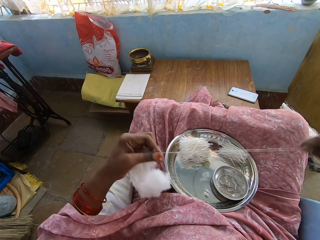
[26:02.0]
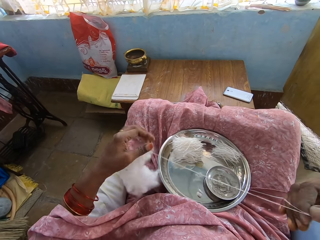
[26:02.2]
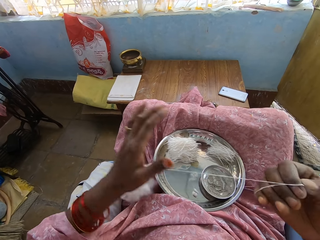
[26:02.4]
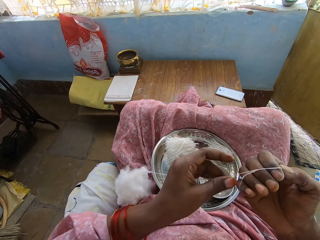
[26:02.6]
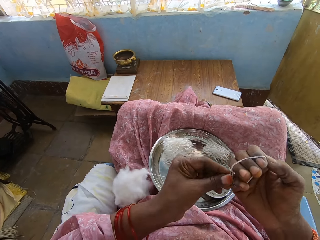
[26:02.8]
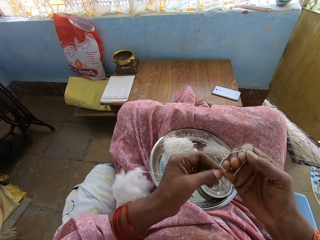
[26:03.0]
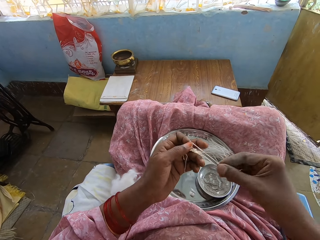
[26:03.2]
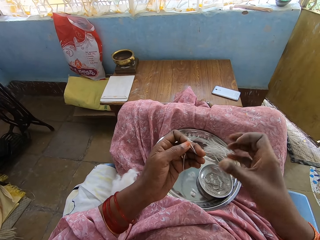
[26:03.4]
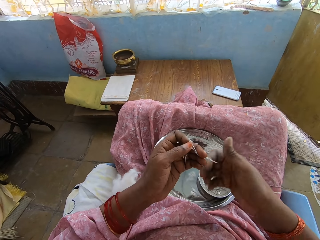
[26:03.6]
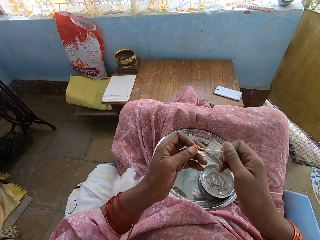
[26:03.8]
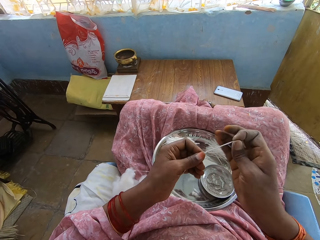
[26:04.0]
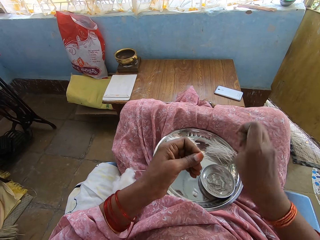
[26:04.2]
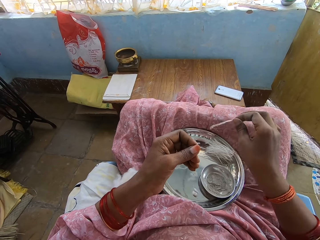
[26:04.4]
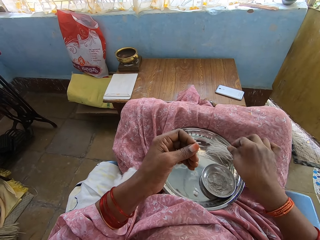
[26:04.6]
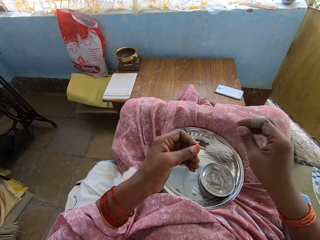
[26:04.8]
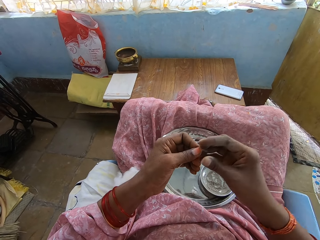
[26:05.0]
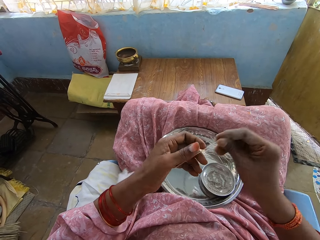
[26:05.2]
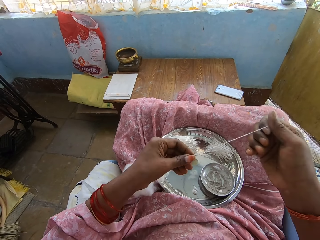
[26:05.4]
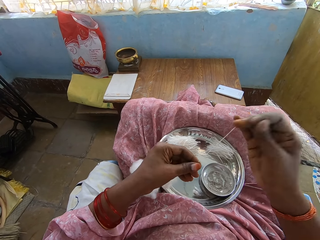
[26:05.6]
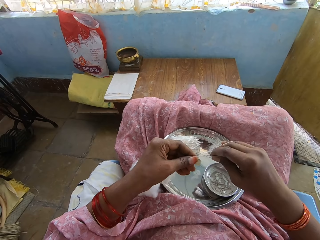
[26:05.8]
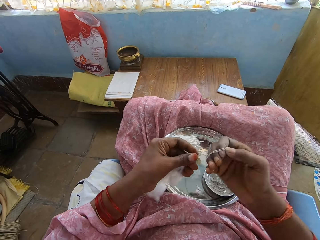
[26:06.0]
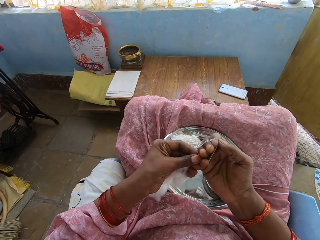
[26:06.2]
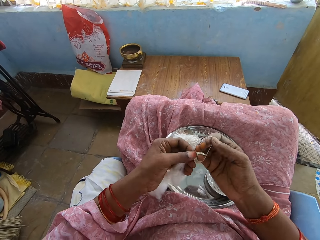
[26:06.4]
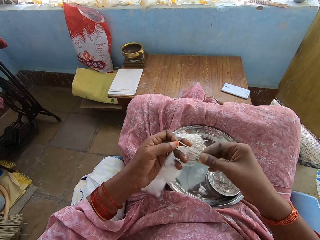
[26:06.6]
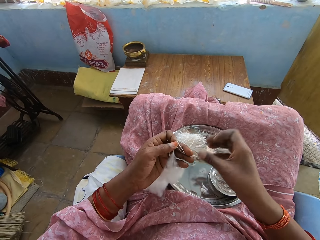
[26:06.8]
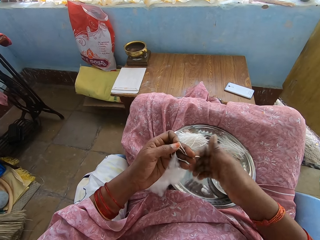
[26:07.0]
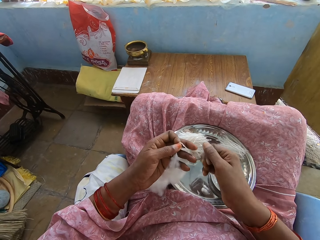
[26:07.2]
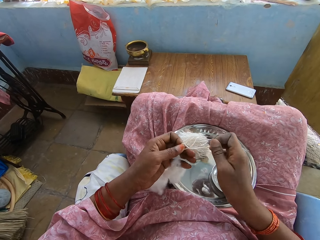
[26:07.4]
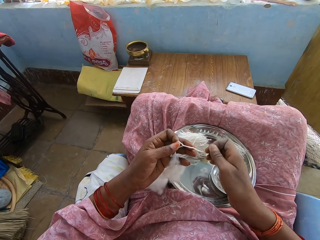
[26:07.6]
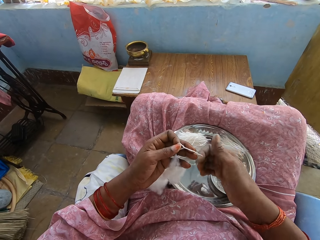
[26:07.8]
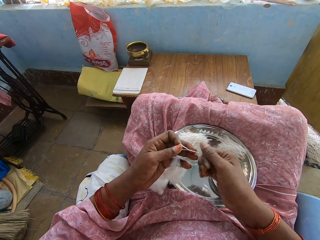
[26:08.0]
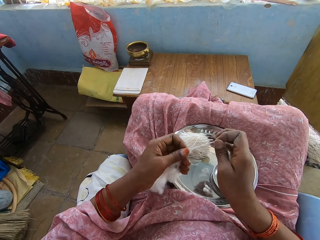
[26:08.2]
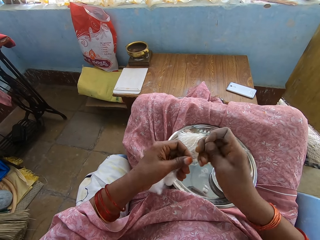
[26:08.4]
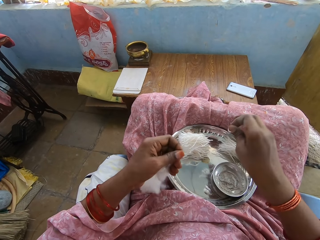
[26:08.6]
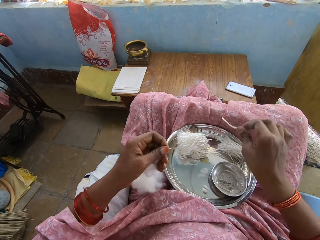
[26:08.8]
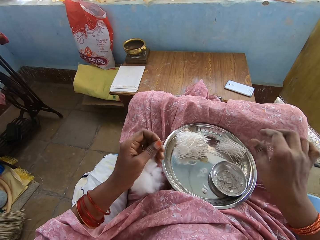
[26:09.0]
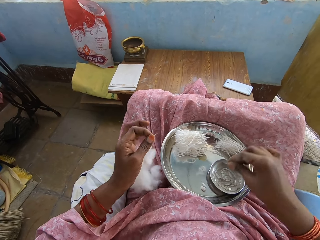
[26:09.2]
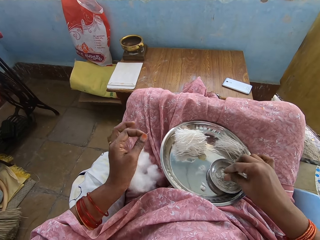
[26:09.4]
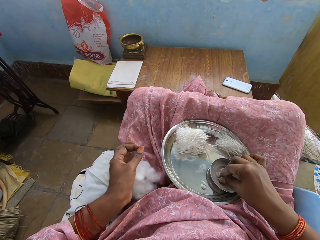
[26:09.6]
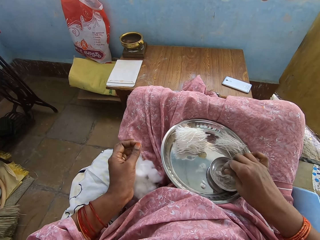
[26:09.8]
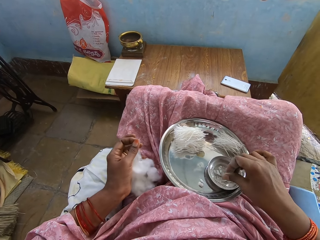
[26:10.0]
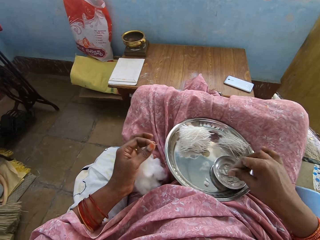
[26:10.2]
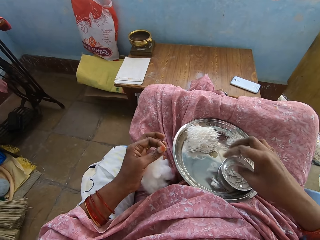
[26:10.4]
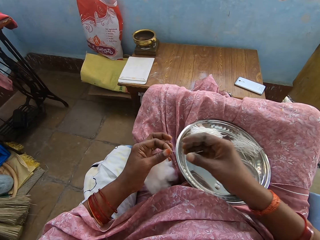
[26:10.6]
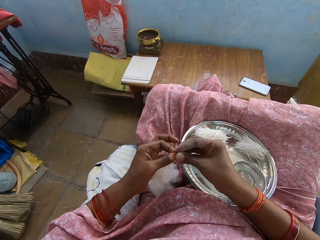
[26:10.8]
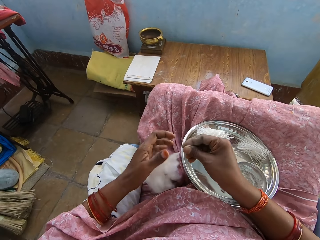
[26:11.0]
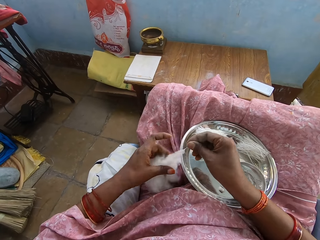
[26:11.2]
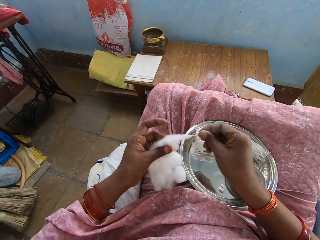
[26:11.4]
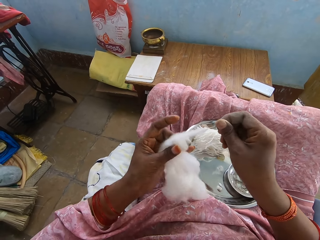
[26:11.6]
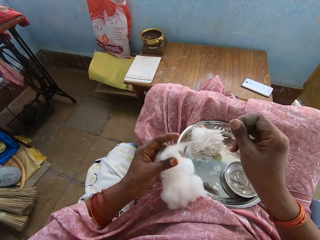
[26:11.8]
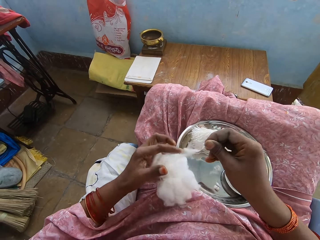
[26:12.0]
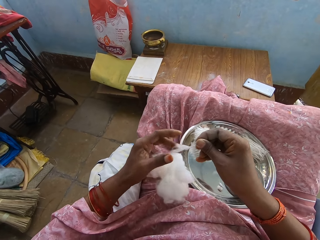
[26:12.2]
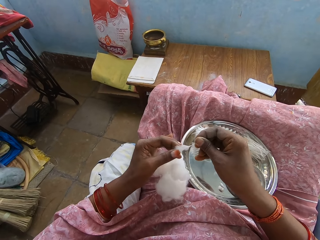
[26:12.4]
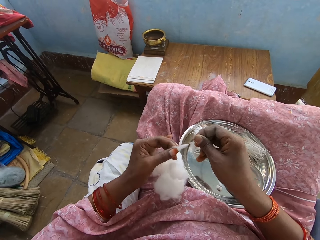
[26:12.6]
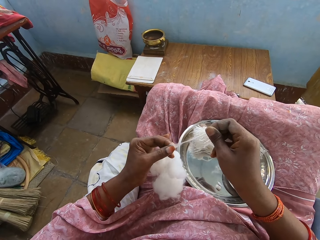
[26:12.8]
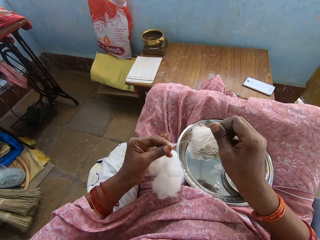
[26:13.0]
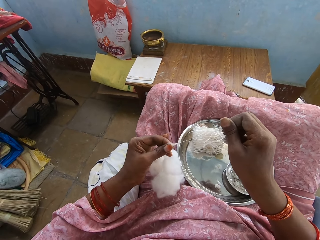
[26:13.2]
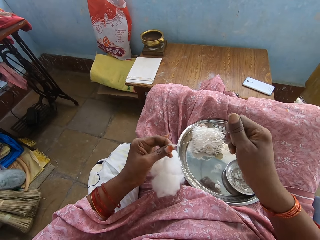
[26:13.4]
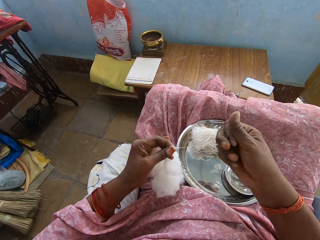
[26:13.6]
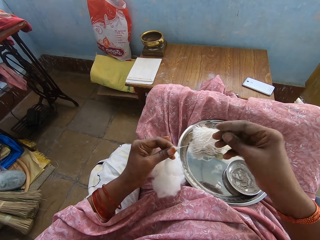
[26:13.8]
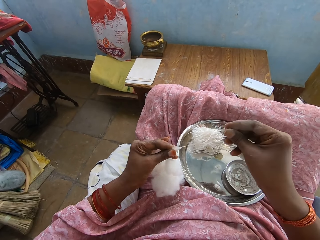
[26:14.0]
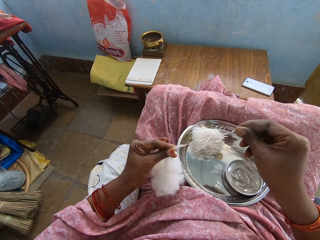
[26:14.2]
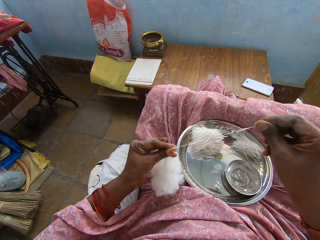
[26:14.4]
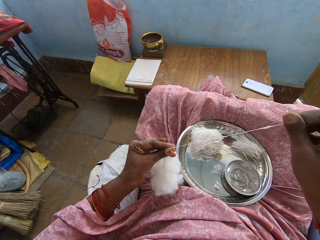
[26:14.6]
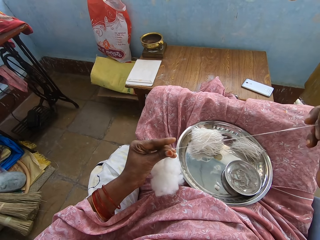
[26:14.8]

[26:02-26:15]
The camera wearer ties the thread or cotton string on the hand. They roll the cotton string and hold the cotton string. They cut the thread. They drop the cotton string and put the thread in the tray. They pull the thread. They hold the cotton string, roll the cotton string, and tie the thread on the hand. They hold the cotton string. They cut the thread and put the thread in the tray. They drop the cotton string. They move the hand on the powder. They pick up ash and shake fingers. They hold the cotton string and pull the thread. They hold a cotton. They move a hand. They hold the cotton. They pull the cotton string and hold the cotton string.

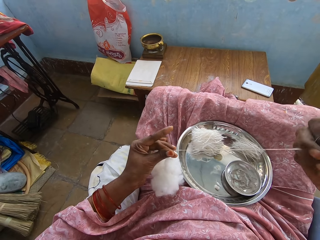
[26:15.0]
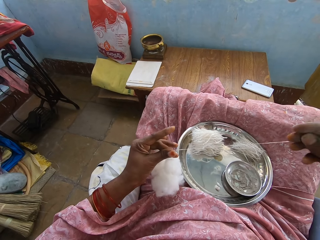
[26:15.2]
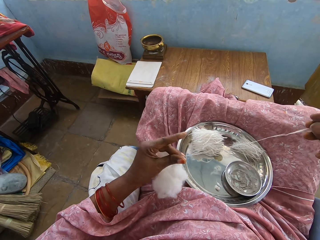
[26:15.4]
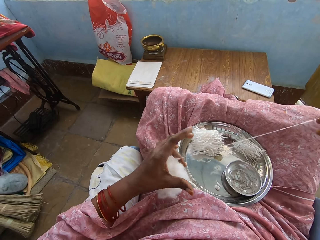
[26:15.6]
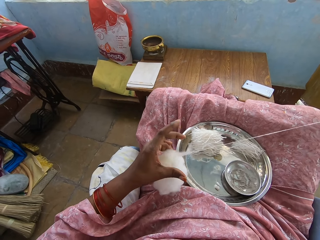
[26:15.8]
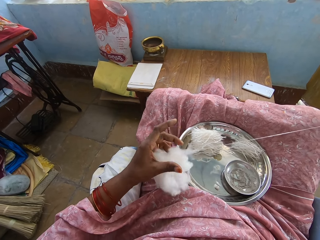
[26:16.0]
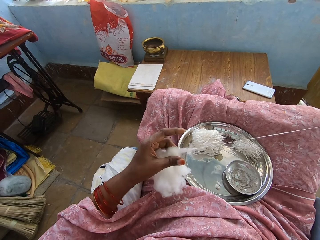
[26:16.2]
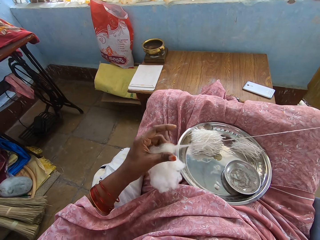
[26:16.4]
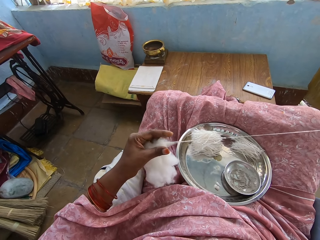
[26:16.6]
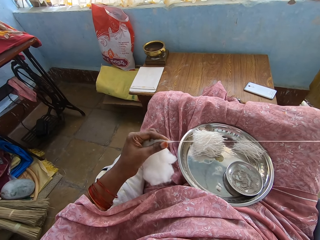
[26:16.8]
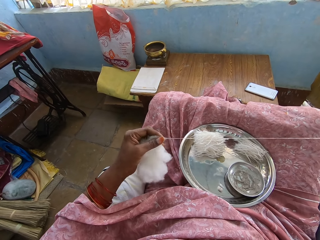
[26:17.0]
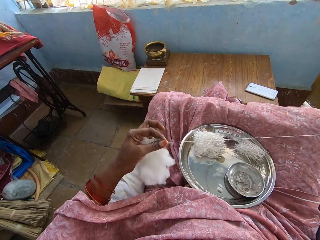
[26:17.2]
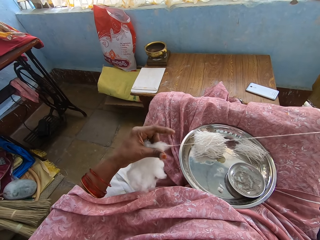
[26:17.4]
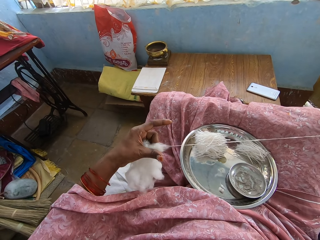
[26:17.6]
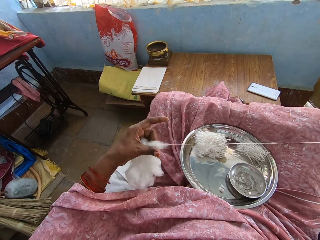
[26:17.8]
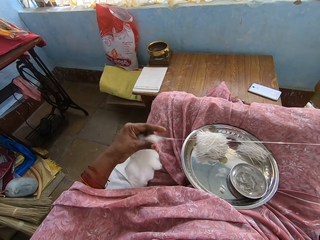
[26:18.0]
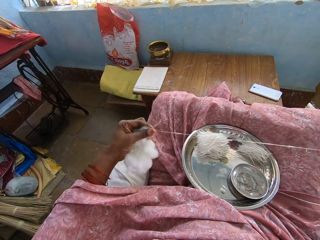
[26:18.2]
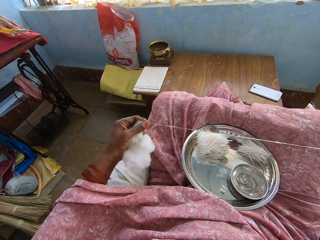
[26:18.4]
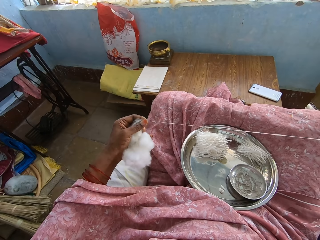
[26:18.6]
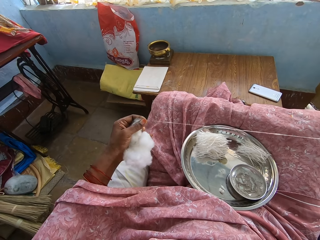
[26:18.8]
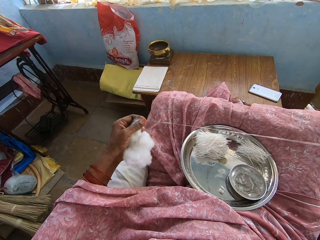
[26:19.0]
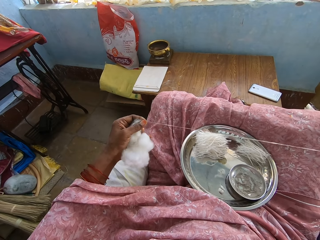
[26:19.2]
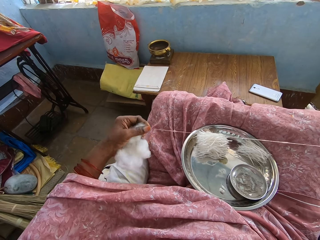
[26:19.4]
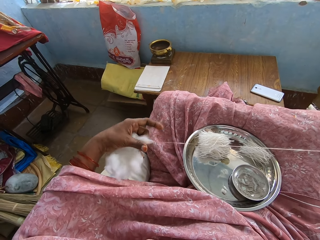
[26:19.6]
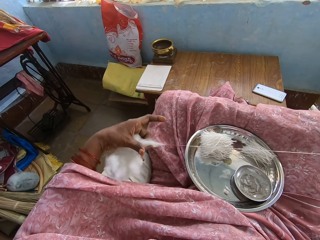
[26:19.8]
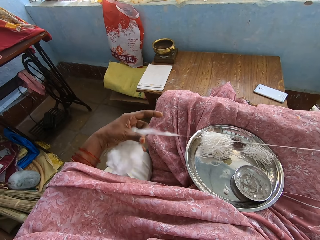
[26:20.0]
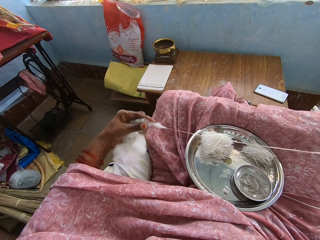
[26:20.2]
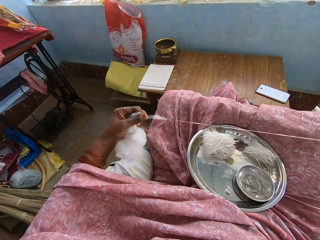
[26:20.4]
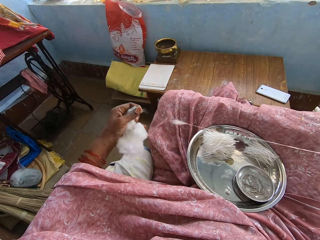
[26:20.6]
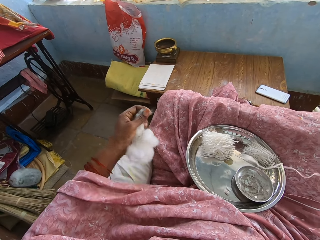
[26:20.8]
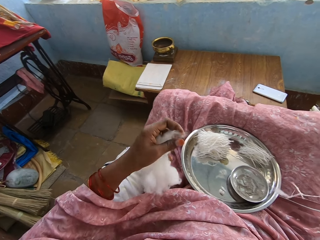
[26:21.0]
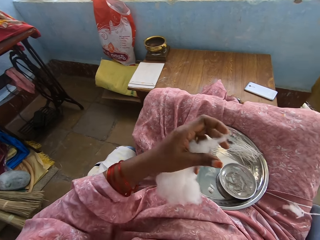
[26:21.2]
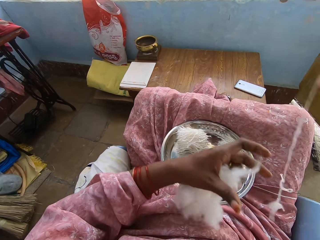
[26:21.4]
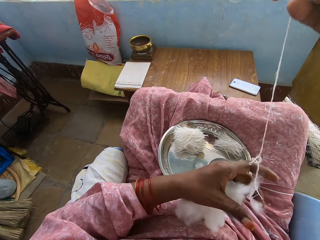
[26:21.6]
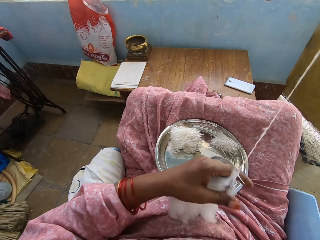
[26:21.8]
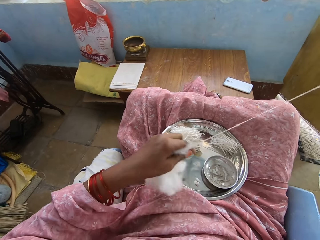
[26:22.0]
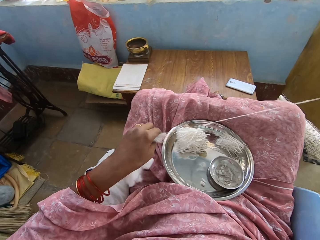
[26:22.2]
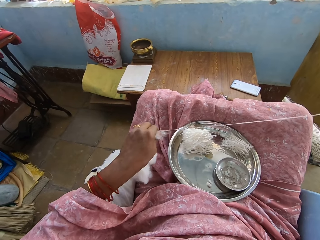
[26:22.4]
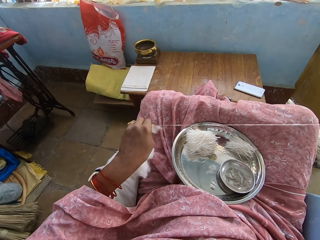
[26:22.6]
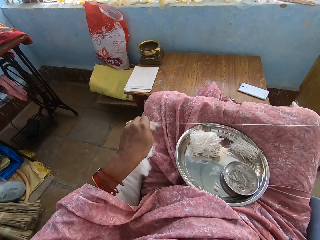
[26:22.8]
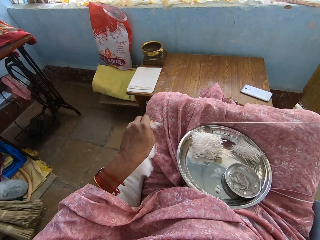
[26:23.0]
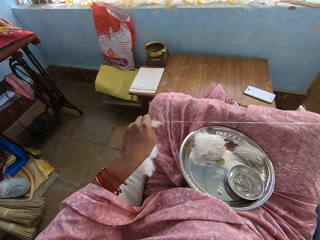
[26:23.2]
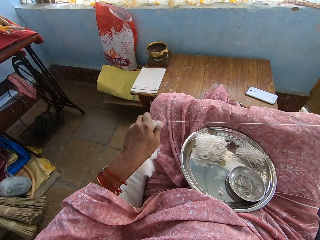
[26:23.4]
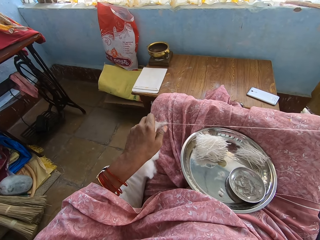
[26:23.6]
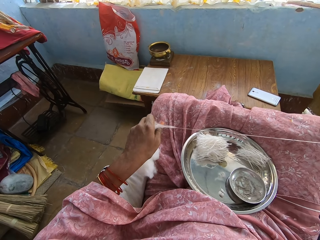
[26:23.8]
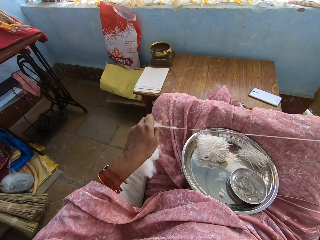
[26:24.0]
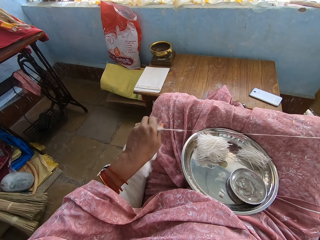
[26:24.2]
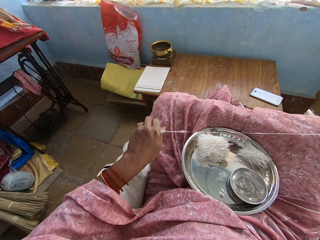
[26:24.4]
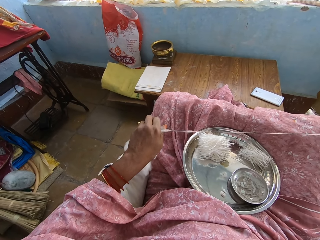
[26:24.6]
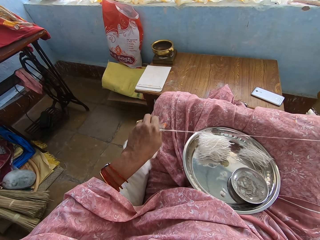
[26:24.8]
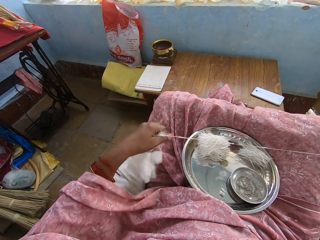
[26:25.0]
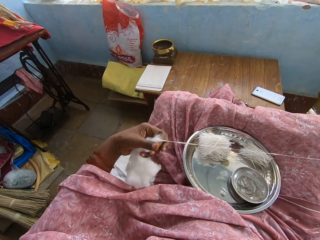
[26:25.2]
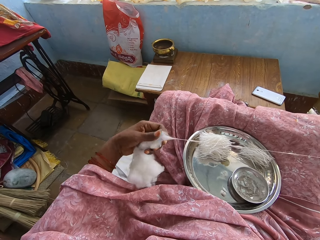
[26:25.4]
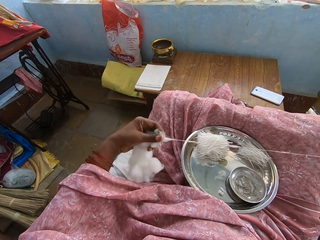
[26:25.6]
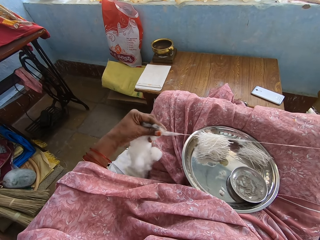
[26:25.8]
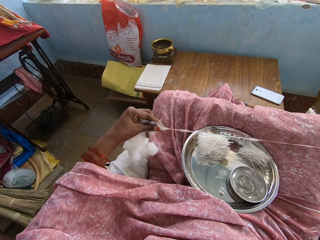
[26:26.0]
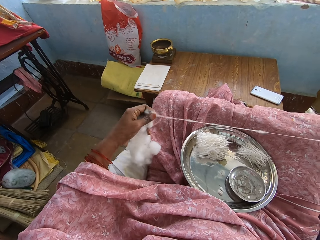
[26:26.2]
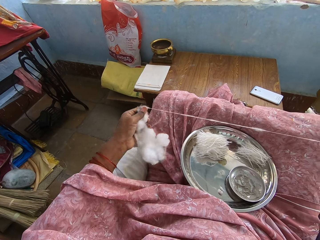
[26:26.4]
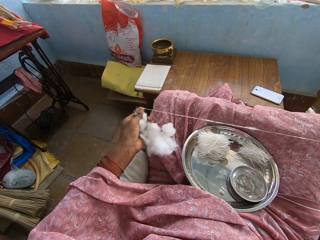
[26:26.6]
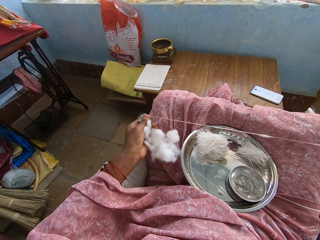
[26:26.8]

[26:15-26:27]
The camera wearer pulls a cotton string. They move a hand. They hold a cotton. They hold the cotton again. They move a finger. They hold the cotton. They move a finger. They hold the cotton. They move a hand. They take the thread or cotton string. They hold the cotton string. They pull the thread. They hold the cotton string.
